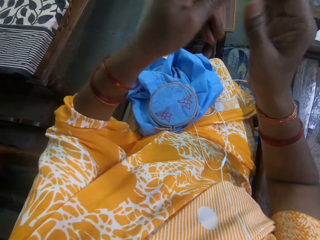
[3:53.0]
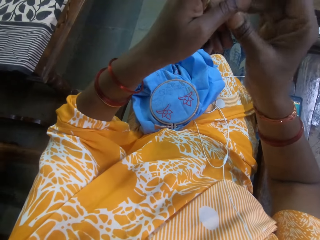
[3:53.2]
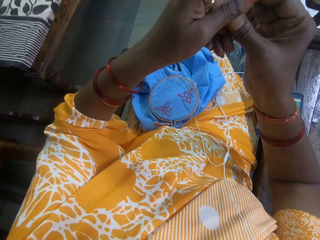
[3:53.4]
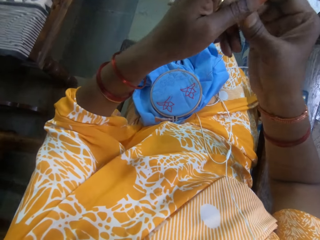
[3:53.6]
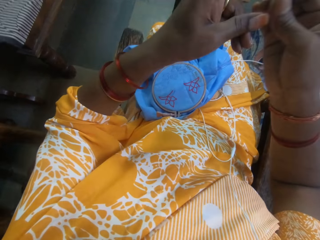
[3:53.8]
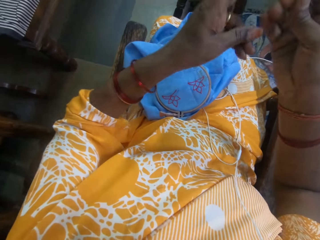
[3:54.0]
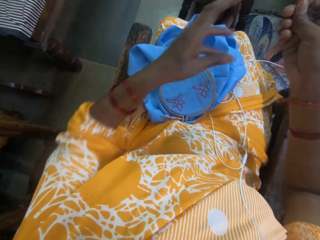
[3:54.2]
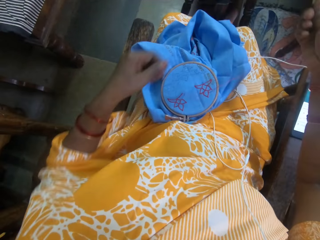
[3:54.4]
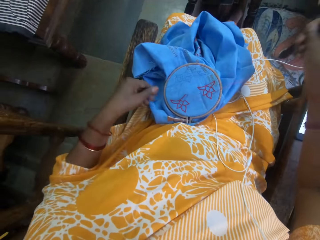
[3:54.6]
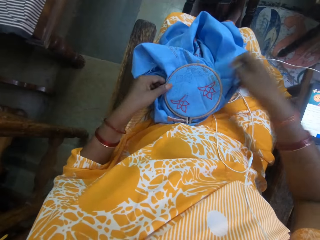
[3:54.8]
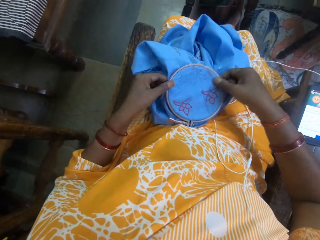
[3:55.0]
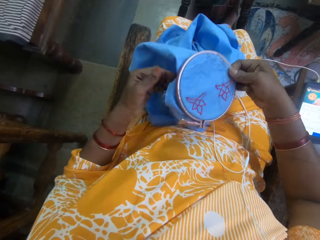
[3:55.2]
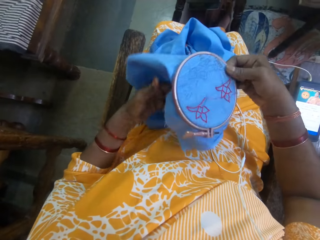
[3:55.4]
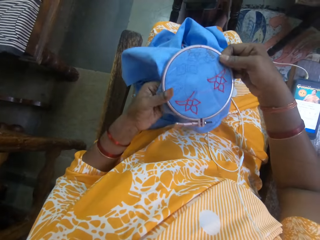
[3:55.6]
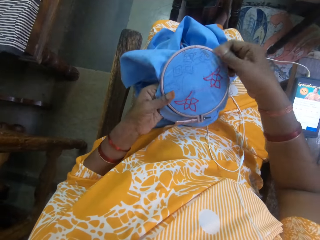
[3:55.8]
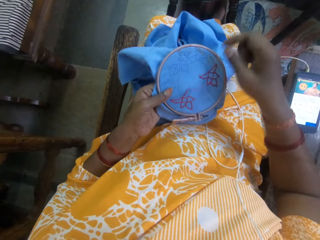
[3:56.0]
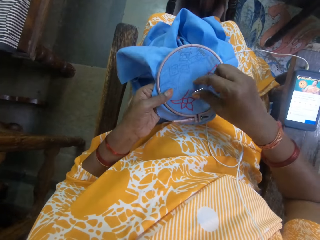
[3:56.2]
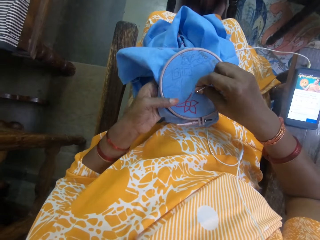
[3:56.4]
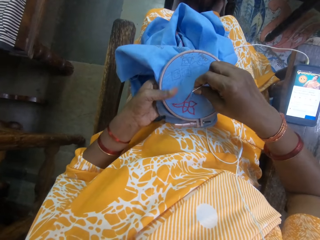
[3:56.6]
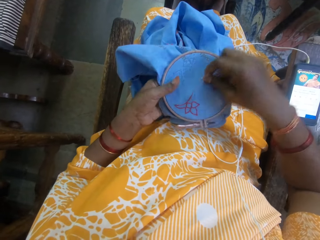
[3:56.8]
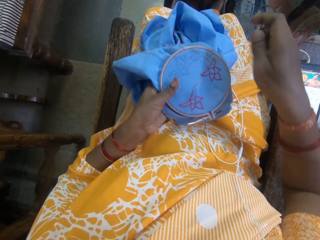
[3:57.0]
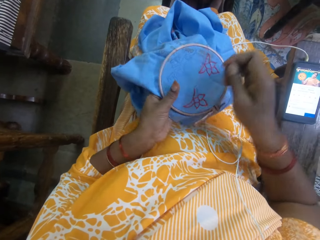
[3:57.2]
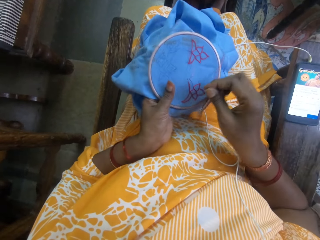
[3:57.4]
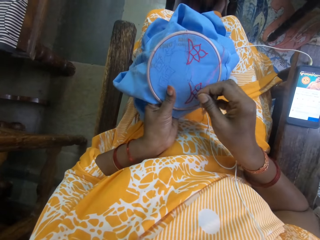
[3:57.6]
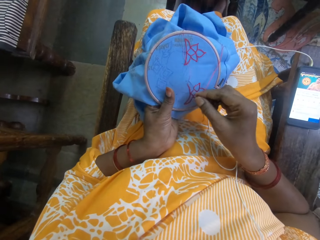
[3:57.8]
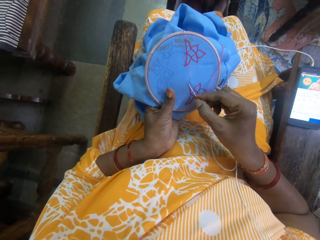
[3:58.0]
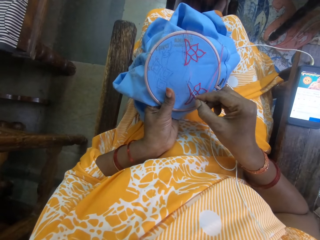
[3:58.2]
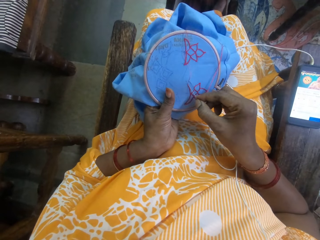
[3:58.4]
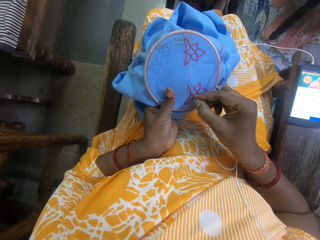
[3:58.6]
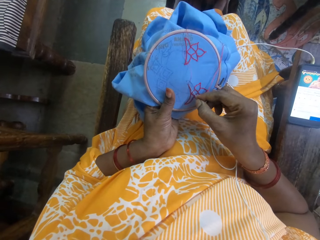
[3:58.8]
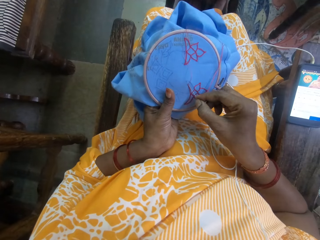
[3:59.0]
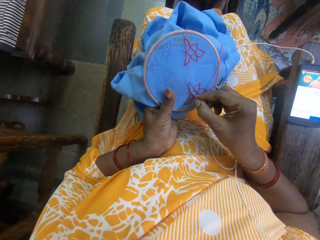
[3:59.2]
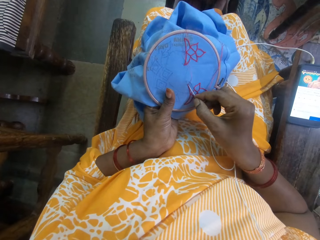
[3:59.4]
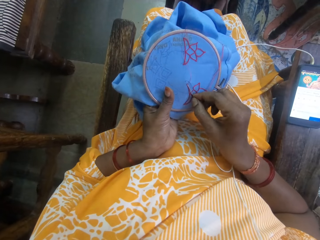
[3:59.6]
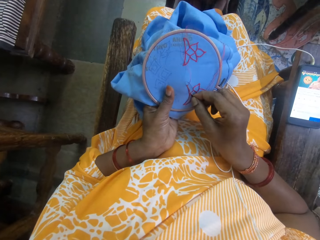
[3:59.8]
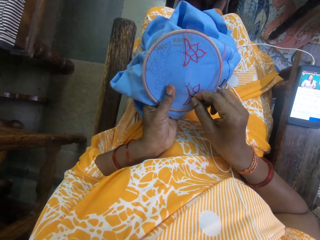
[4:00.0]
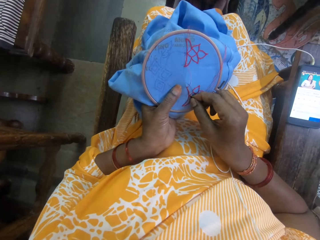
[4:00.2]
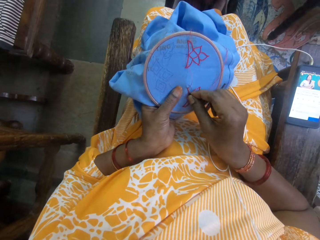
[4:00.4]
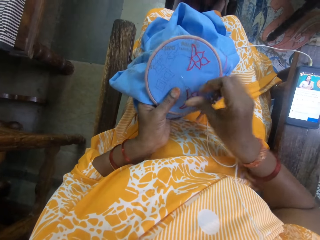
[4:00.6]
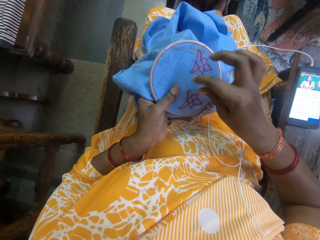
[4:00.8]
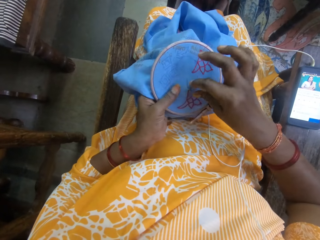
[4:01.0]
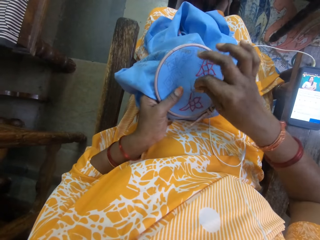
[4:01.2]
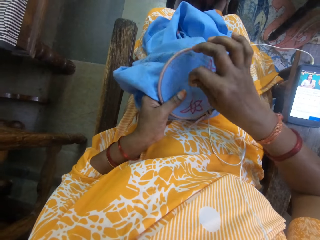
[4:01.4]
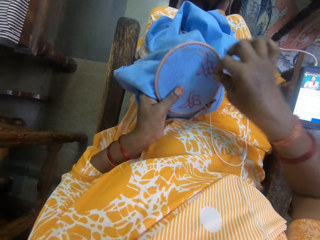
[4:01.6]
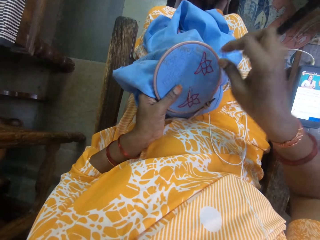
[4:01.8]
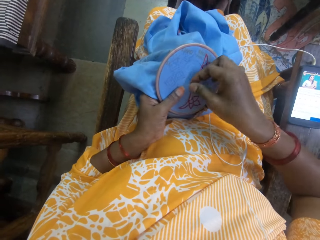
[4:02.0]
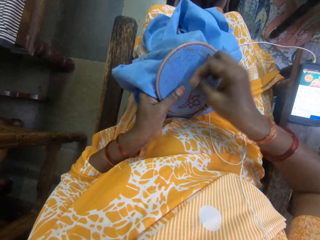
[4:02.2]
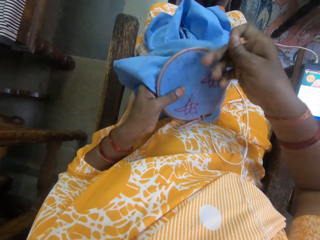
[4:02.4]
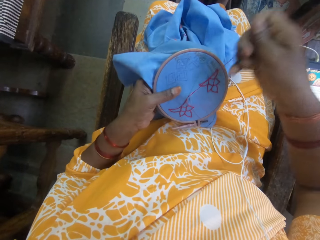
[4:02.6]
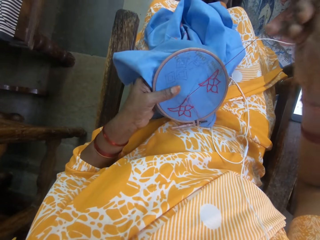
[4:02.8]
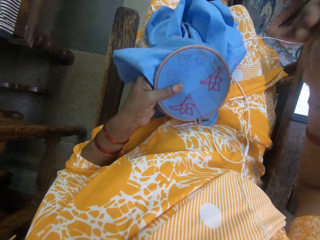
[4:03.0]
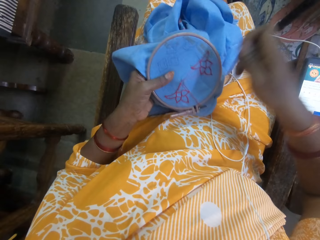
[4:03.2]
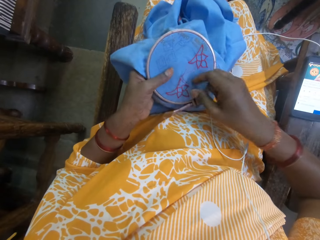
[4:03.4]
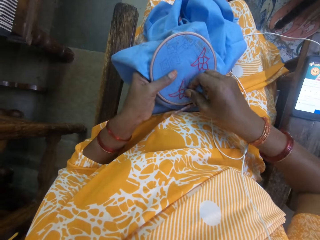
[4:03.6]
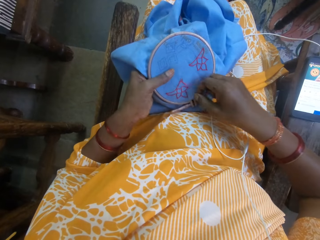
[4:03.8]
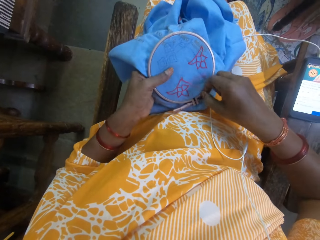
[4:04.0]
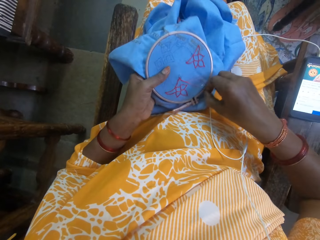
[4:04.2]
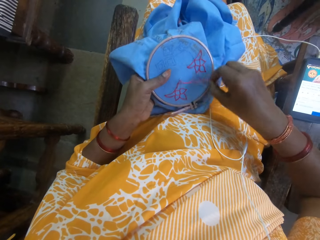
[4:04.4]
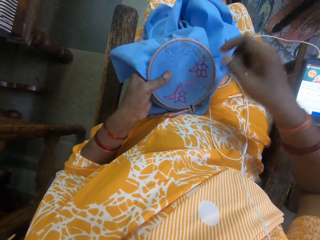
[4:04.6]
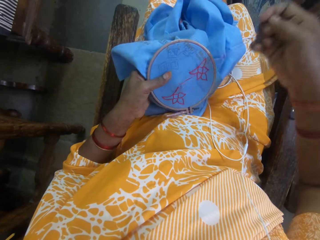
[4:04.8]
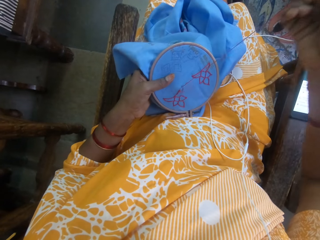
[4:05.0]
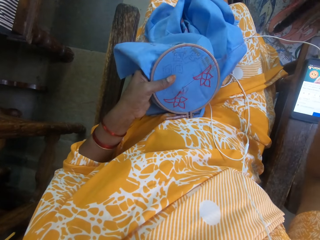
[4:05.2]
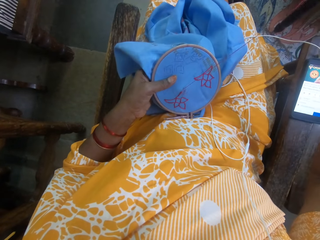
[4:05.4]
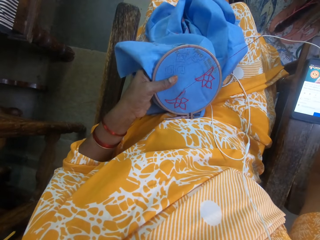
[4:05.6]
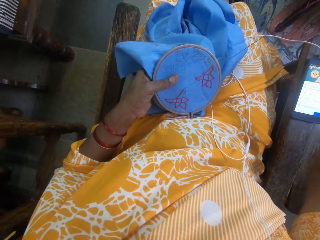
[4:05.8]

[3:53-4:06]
The camera wearer picks the fabric from her thigh with her left hand. She coughs. She embroiders the fabric with the needle and thread in her right hand. She pulls the thread.

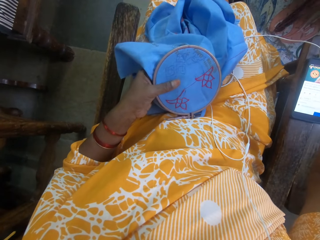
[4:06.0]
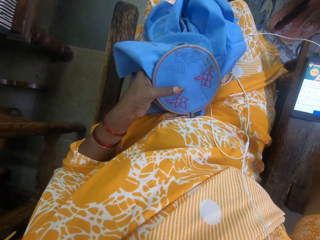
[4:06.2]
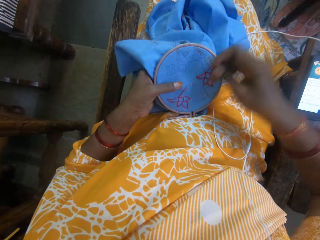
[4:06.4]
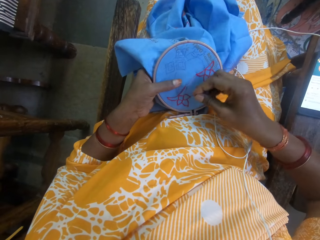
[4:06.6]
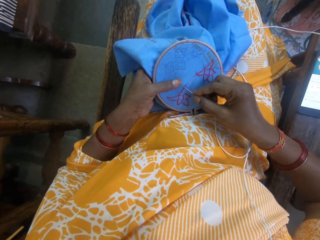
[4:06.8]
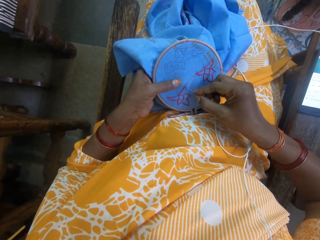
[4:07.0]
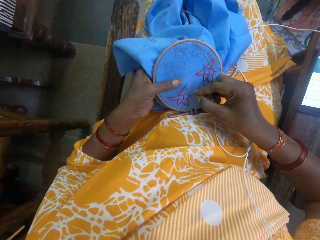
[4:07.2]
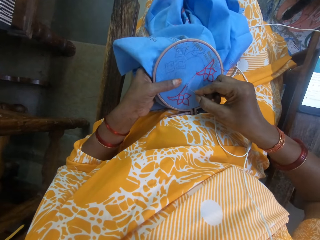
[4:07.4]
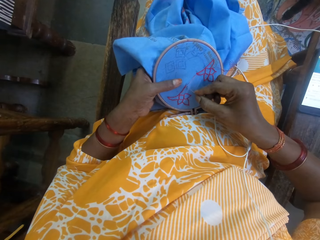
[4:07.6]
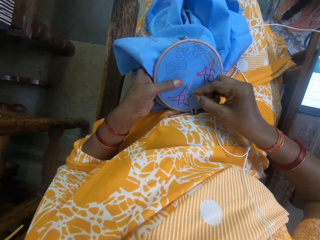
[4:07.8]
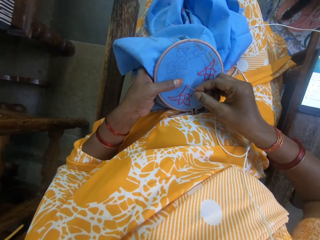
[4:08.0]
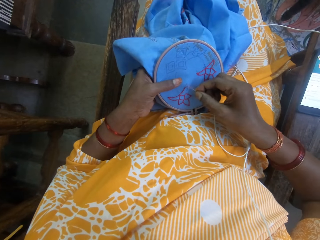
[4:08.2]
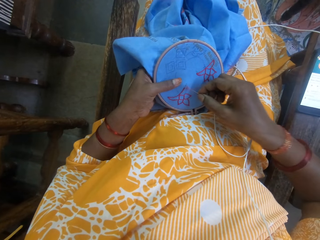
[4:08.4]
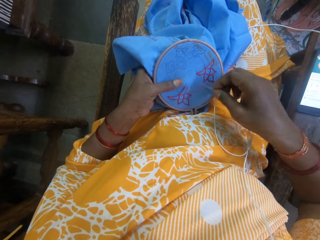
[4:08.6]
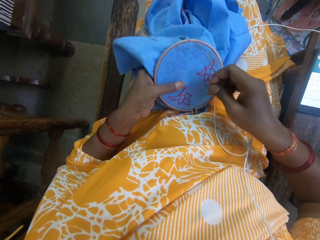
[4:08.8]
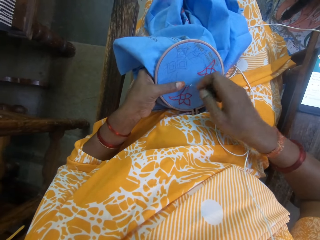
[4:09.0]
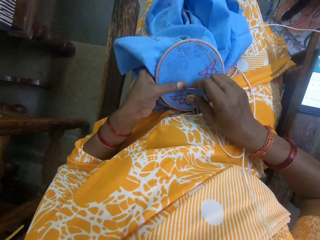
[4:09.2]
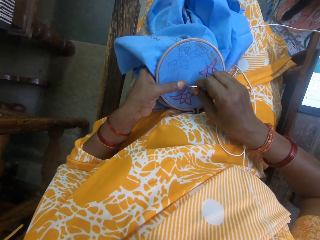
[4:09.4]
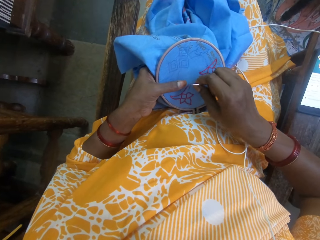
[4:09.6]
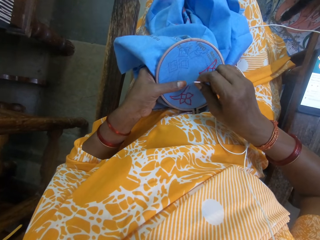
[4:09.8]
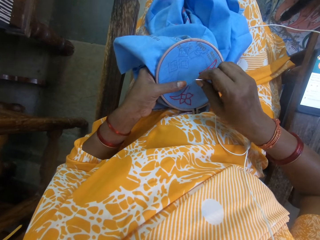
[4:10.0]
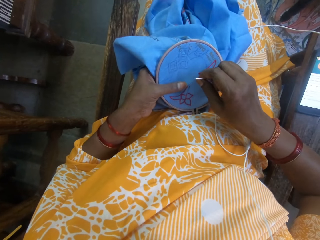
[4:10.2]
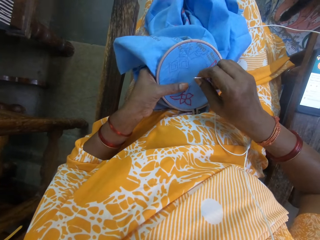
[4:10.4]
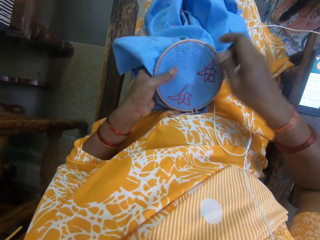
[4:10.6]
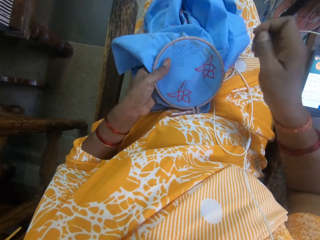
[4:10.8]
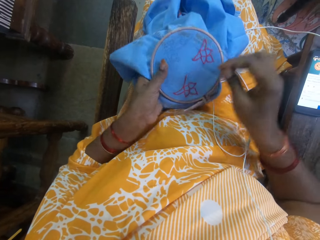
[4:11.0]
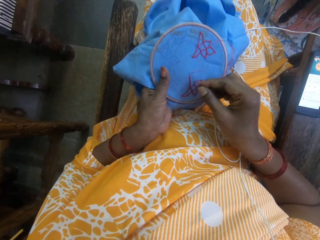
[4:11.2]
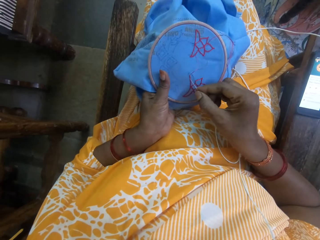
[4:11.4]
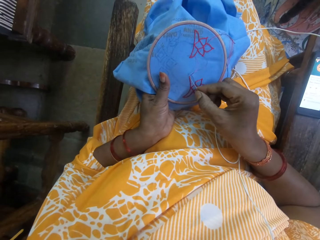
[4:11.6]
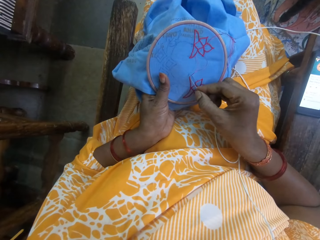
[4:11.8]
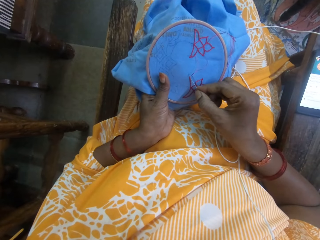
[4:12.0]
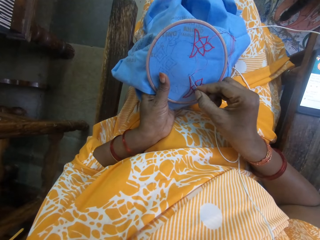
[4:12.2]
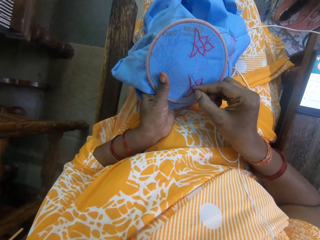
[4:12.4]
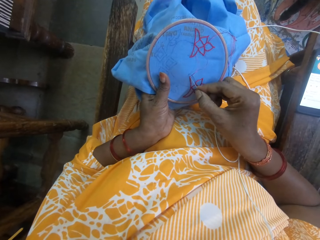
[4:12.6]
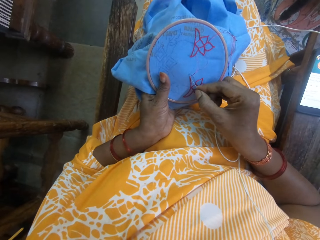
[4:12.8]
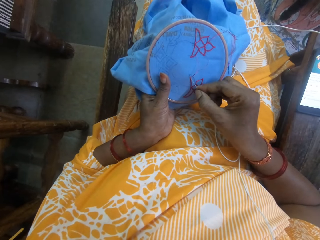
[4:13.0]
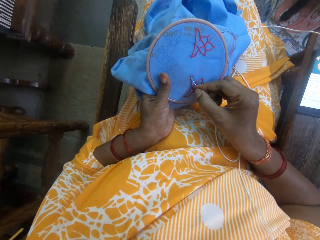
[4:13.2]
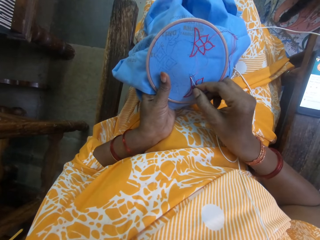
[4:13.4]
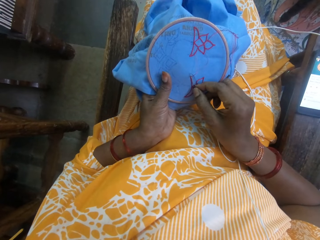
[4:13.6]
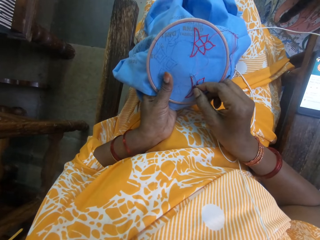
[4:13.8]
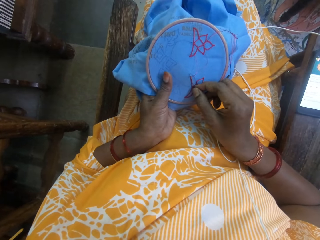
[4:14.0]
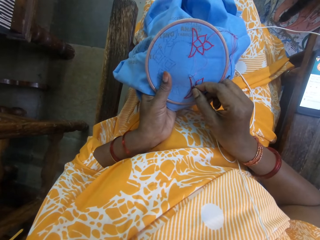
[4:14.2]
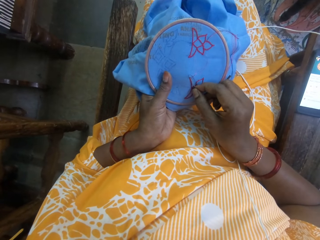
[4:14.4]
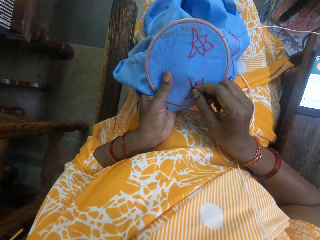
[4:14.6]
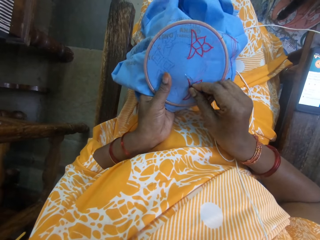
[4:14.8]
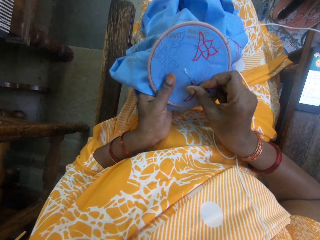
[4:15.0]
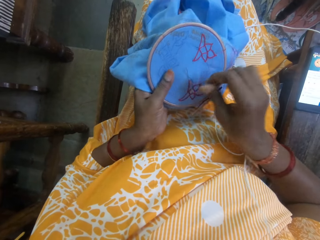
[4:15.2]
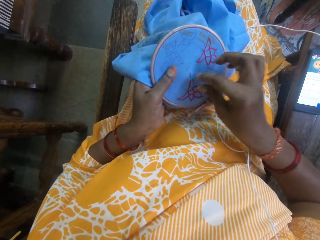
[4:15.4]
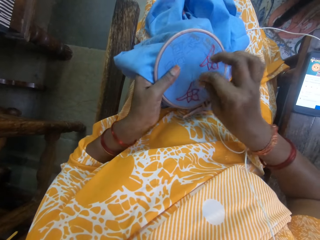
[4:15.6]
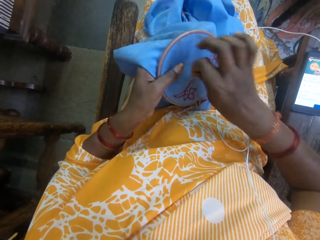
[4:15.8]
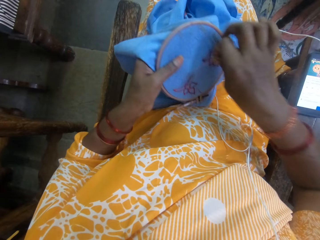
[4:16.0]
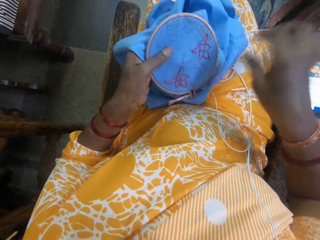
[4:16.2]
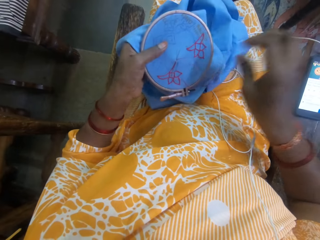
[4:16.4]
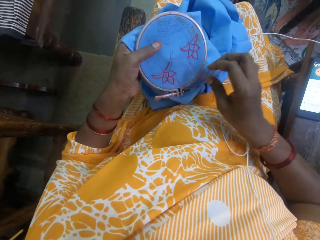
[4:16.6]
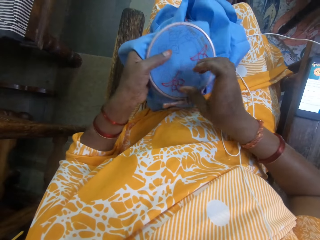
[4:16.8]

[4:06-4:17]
The camera wearer sews the cloth with a needle. They pull the thread. They sew the cloth with the needle.
